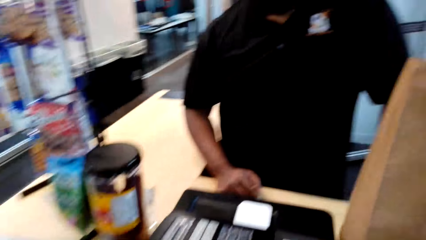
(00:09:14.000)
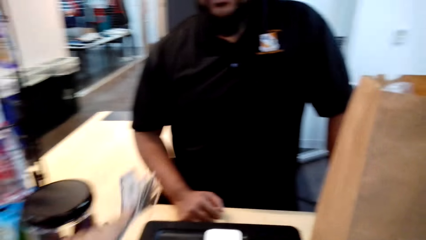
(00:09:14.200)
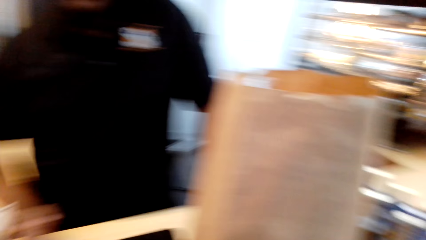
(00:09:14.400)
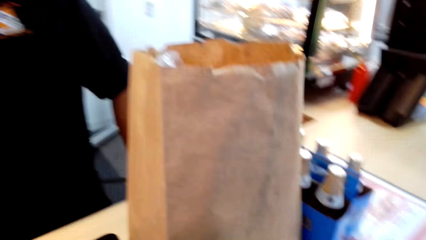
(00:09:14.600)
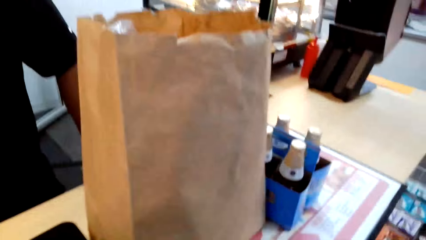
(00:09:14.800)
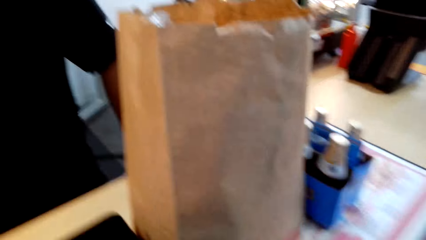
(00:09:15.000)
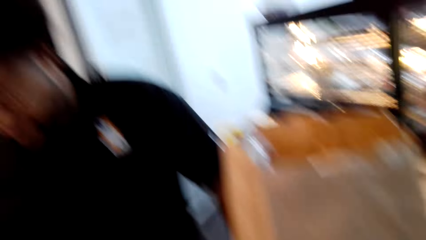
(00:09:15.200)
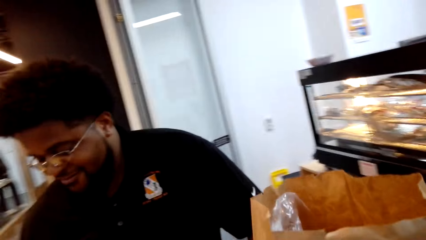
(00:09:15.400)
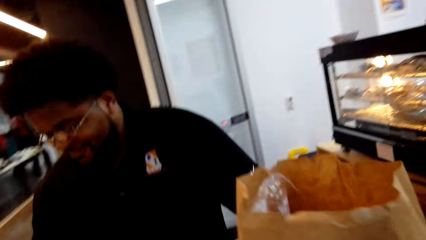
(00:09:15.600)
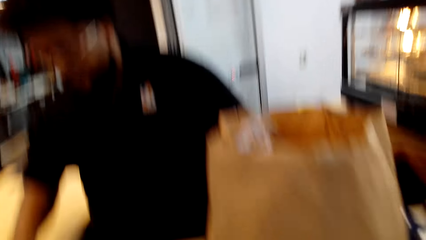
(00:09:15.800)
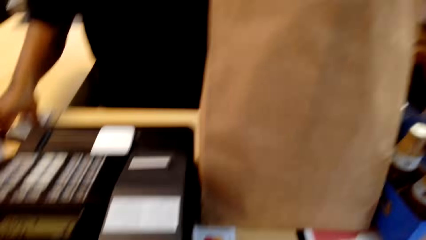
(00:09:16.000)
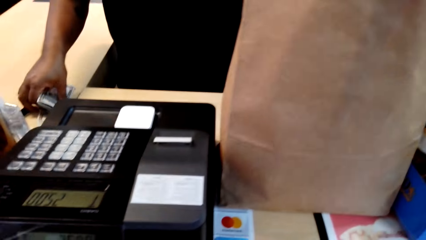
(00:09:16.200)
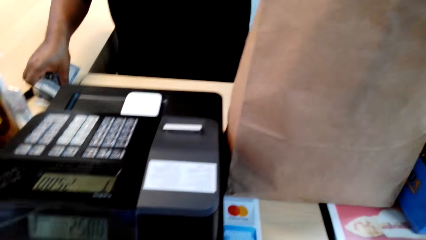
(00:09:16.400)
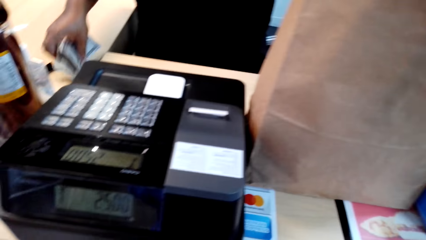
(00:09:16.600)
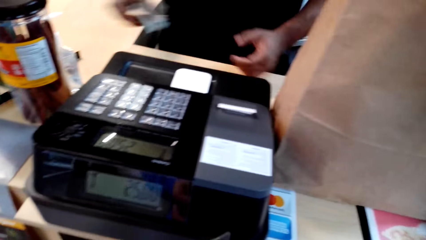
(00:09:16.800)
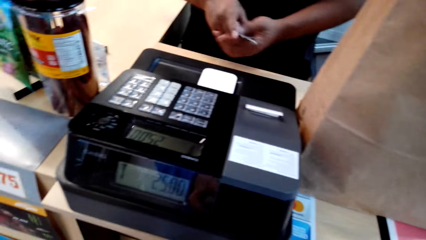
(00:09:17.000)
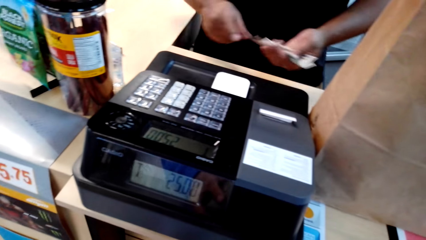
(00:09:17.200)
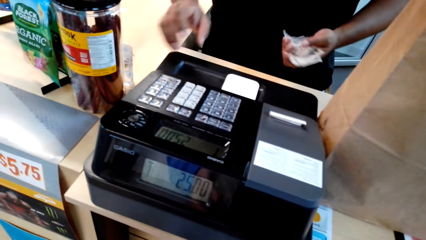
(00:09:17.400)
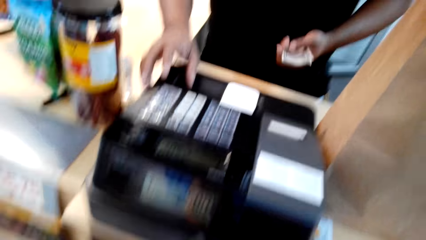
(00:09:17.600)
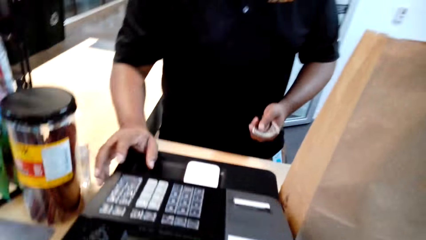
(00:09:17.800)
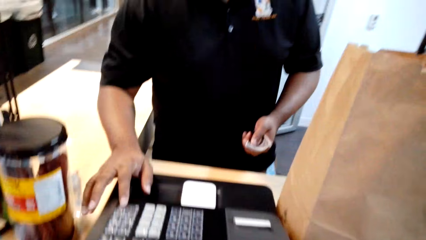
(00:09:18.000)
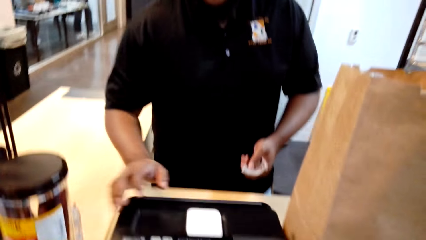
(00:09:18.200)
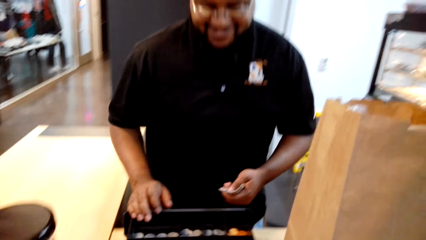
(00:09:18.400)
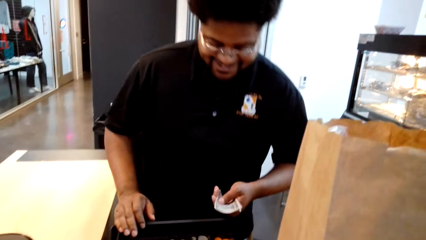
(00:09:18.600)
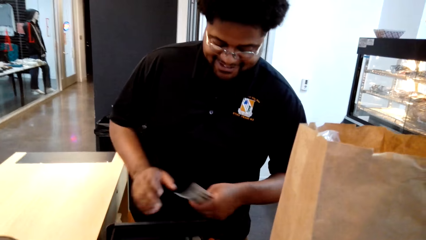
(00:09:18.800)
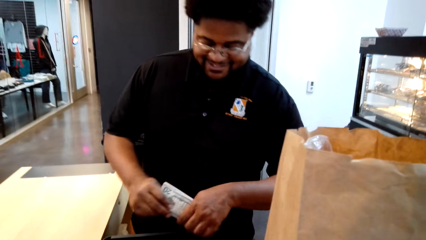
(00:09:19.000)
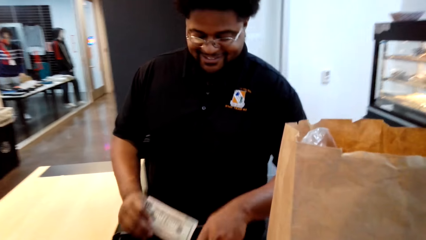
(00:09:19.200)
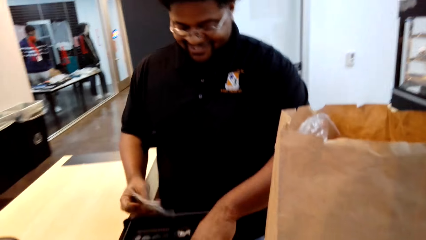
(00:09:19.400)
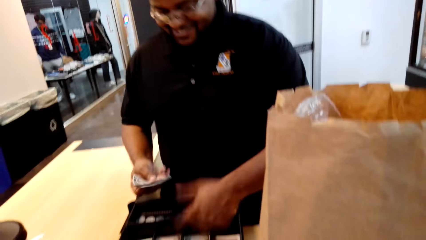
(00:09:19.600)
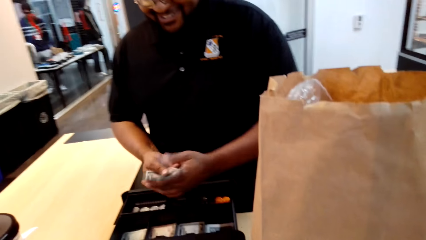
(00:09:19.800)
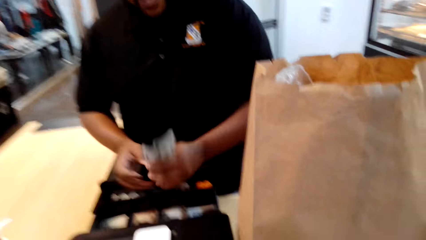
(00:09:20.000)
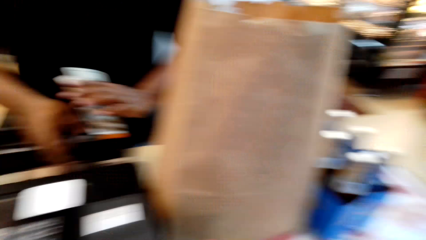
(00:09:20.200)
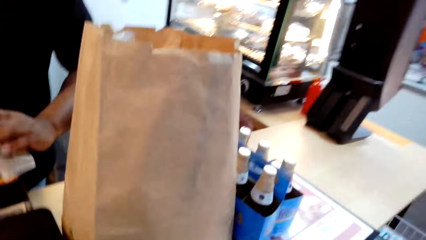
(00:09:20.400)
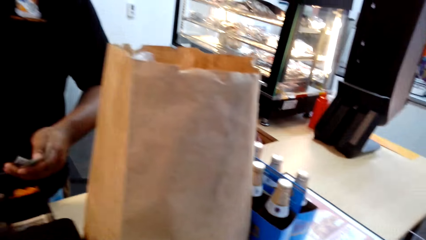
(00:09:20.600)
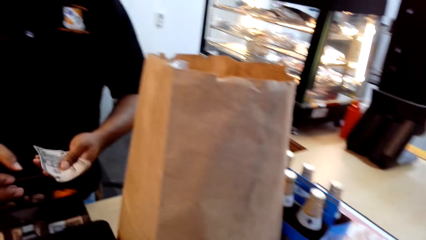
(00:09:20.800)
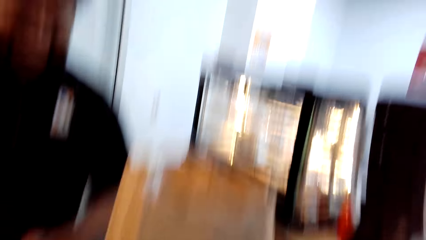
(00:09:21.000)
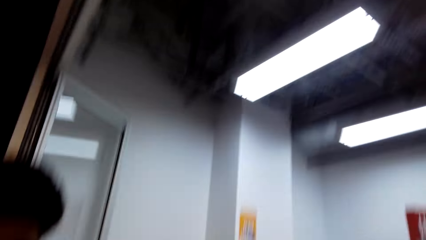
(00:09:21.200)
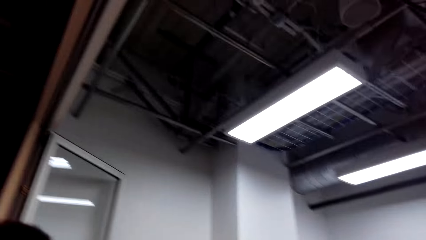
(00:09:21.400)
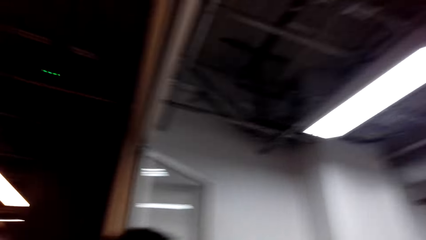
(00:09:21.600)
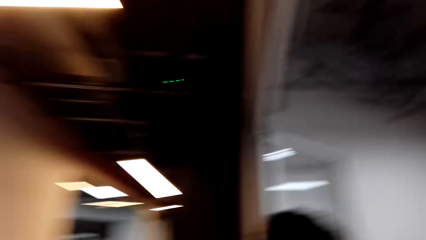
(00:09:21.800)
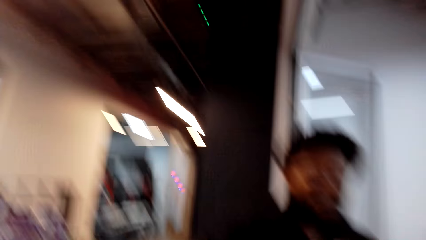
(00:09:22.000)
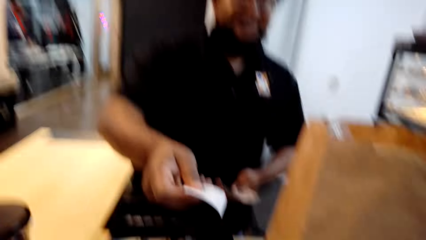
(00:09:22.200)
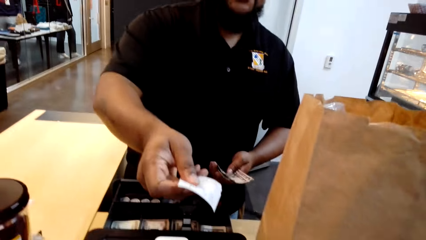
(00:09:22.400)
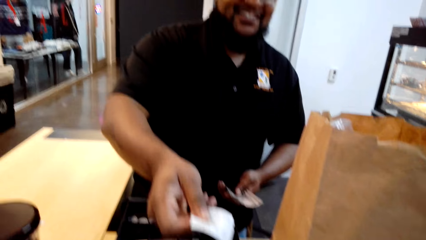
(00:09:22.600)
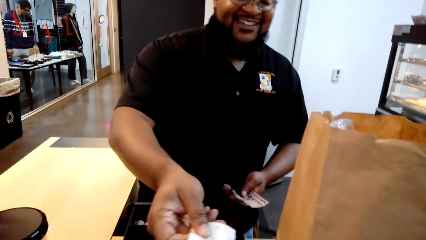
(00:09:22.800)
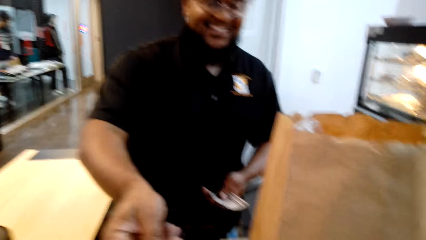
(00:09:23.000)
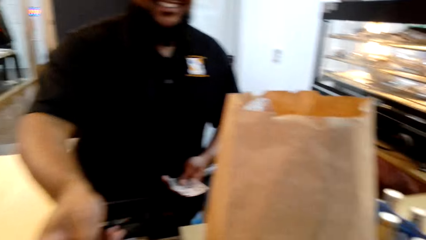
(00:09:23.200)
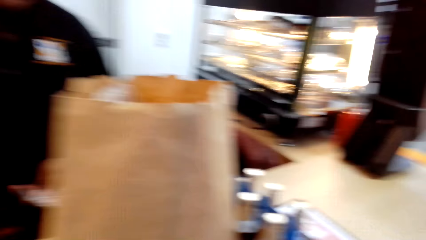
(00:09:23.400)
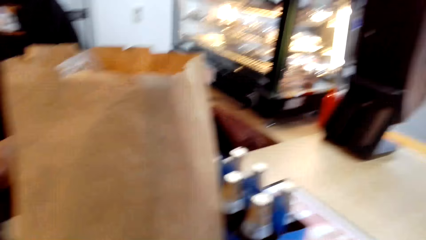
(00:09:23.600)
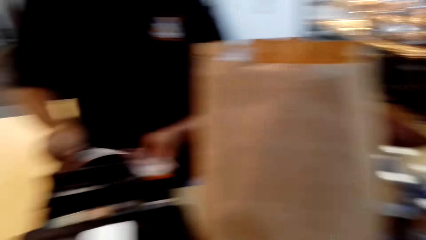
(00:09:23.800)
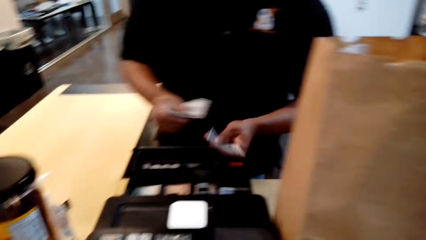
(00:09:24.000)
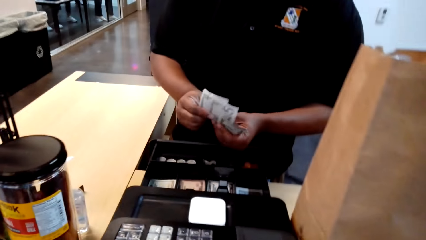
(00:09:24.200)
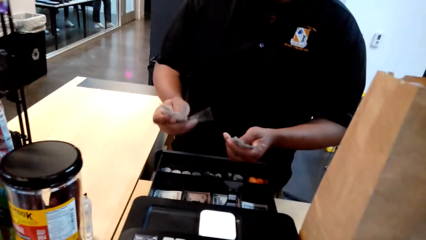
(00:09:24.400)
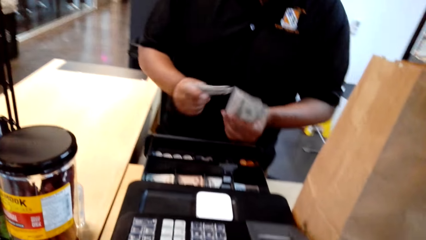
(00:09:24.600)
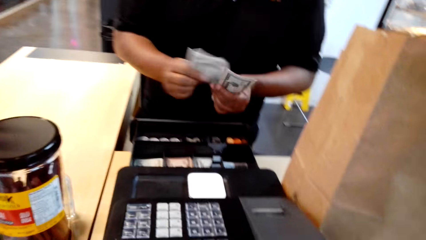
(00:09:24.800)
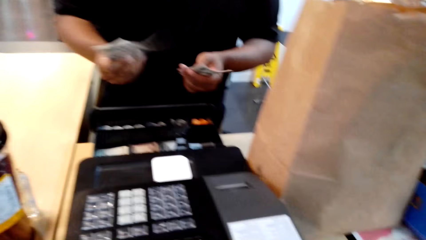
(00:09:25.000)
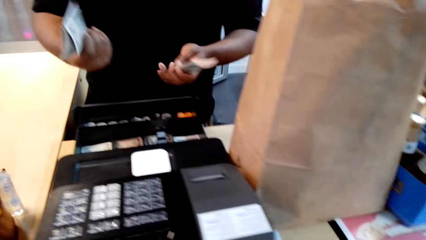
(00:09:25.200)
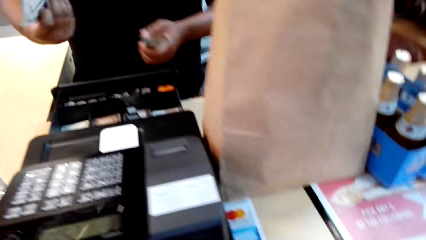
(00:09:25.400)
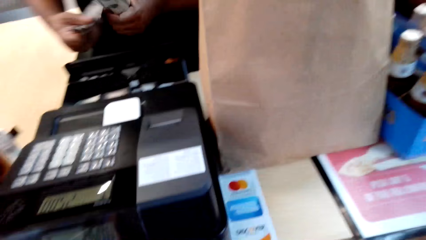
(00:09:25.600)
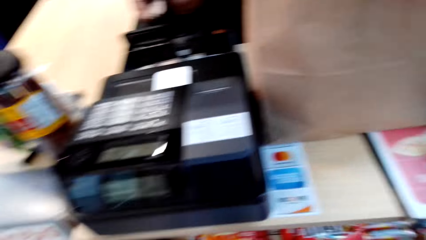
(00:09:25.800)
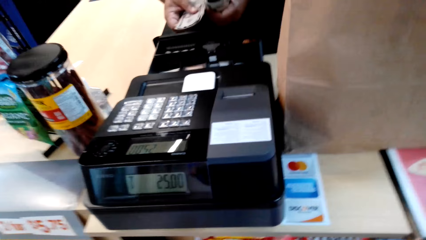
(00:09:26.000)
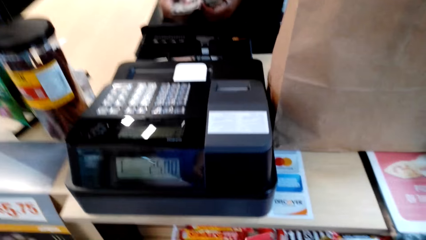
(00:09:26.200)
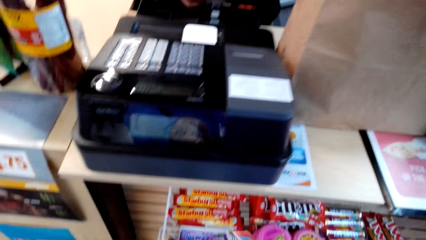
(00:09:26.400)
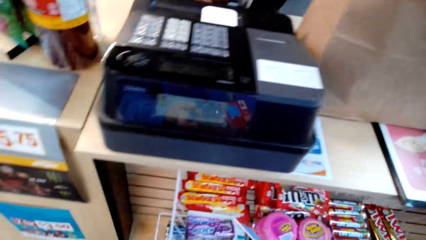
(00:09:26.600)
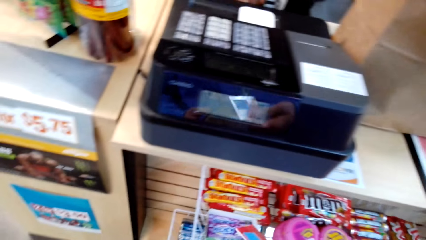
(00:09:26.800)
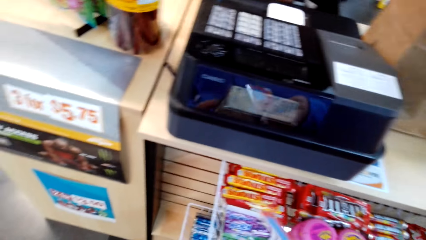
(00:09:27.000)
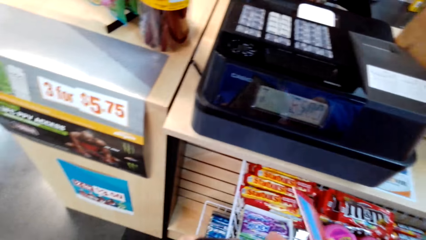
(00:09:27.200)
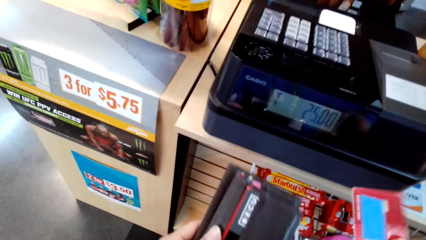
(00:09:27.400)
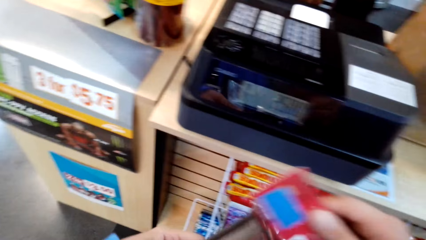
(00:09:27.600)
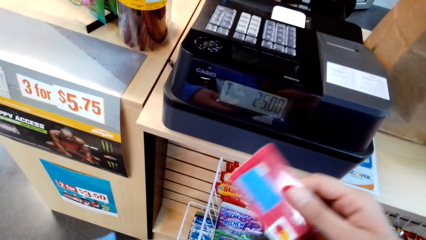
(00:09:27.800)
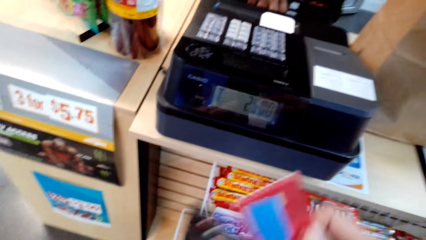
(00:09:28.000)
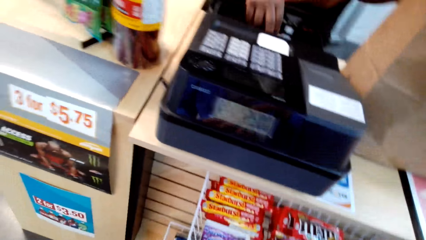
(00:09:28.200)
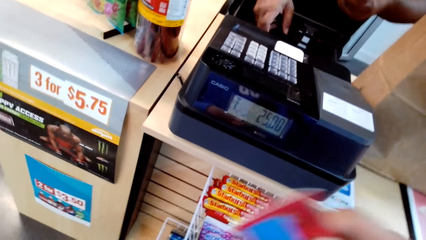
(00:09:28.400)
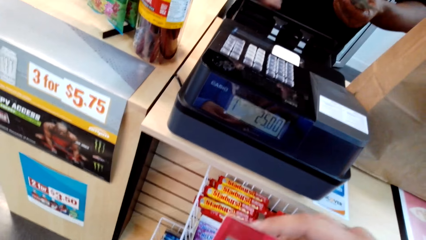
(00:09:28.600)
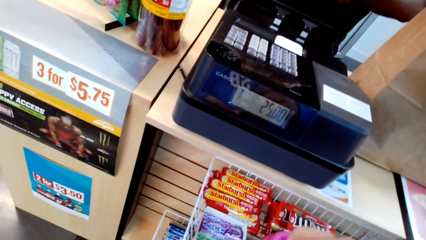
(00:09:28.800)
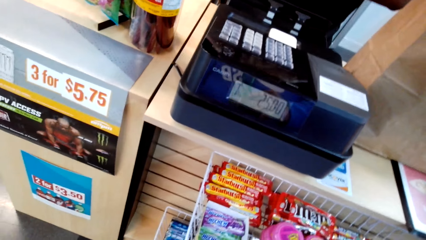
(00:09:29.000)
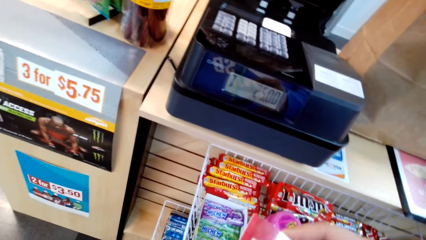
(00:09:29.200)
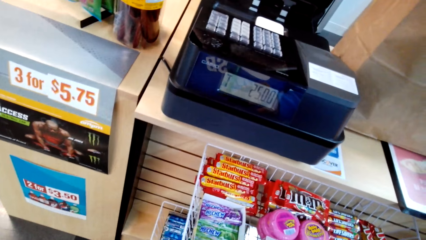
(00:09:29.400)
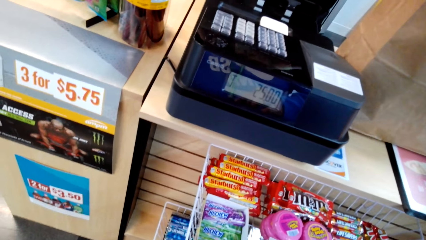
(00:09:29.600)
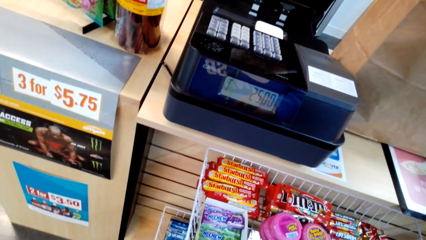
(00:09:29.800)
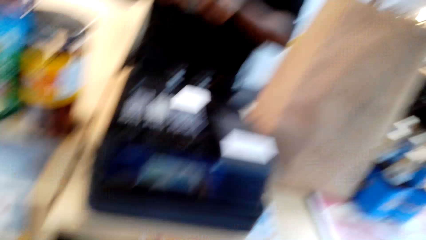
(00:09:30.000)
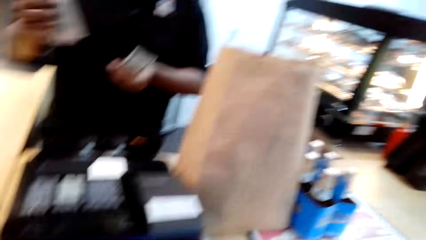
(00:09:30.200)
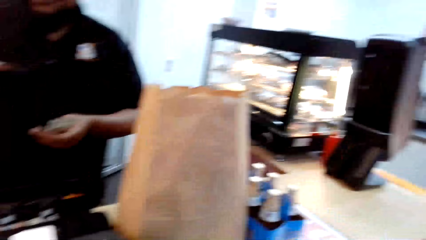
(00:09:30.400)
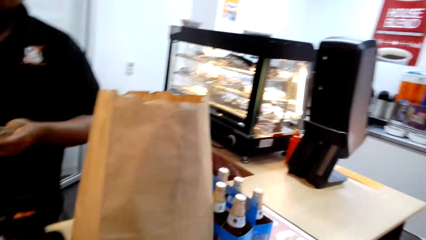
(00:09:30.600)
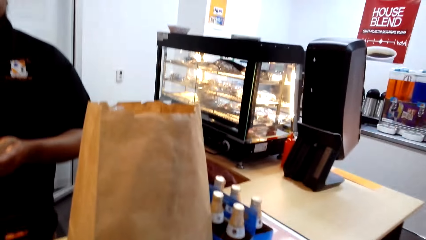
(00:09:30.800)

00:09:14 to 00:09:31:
The camera wearer interacts with a person and looks around. A cashier picks up money. The cashier presses the cash register machine. The cashier opens the drawer on the cash register machine. The cashier hands the camera wearer a receipt. The camera wearer counts money. They check through cards. They put a card into the wallet.
